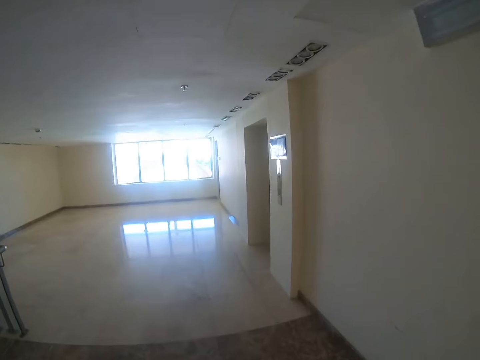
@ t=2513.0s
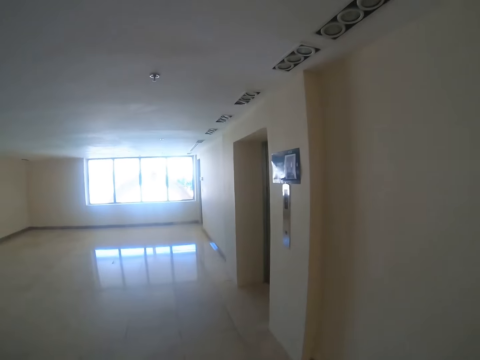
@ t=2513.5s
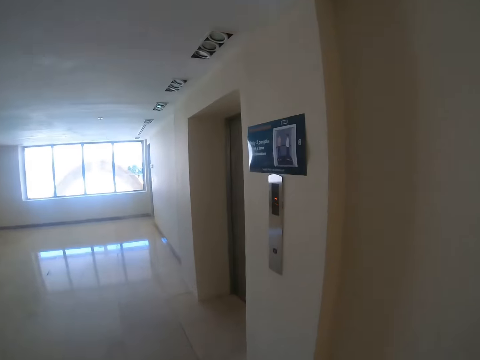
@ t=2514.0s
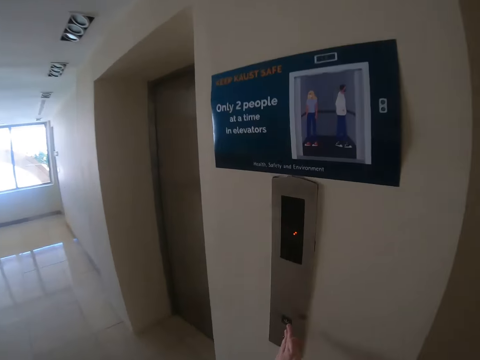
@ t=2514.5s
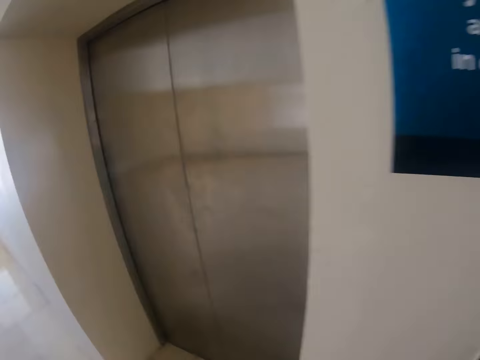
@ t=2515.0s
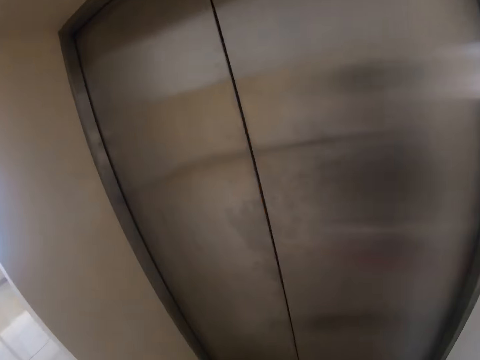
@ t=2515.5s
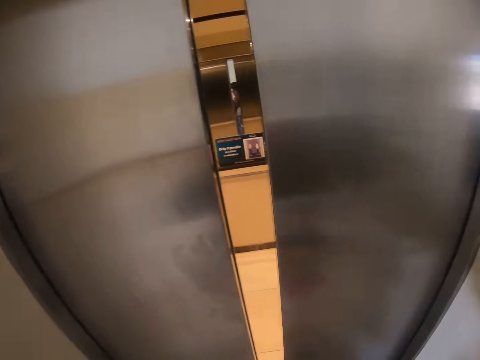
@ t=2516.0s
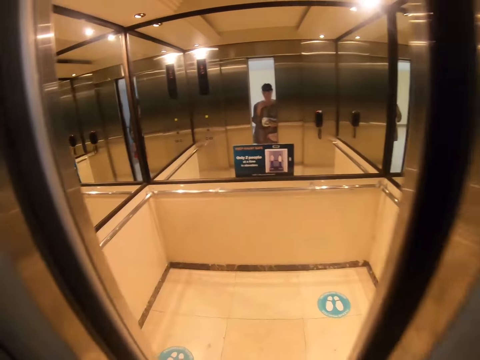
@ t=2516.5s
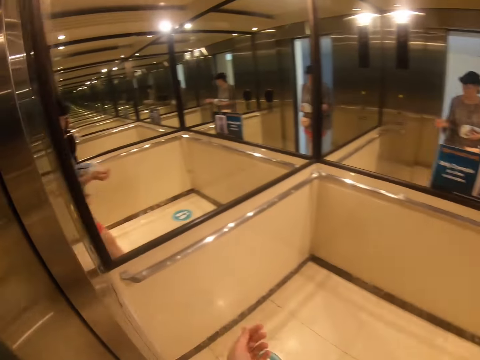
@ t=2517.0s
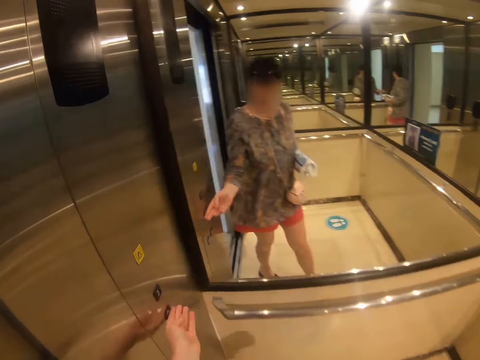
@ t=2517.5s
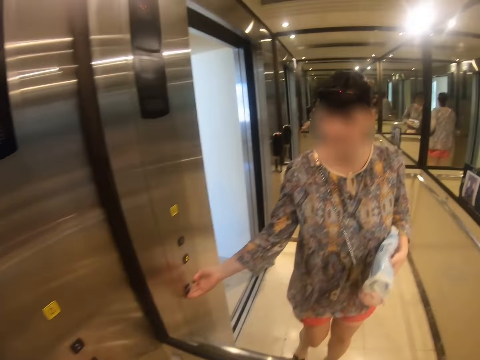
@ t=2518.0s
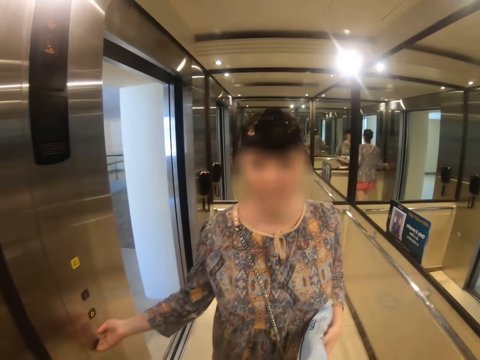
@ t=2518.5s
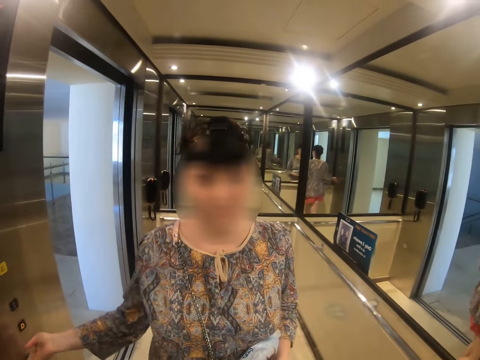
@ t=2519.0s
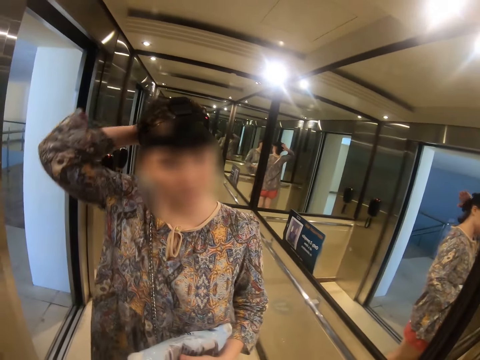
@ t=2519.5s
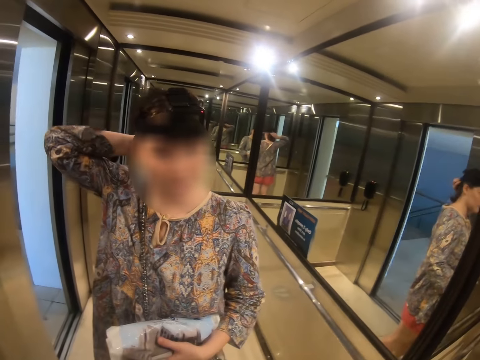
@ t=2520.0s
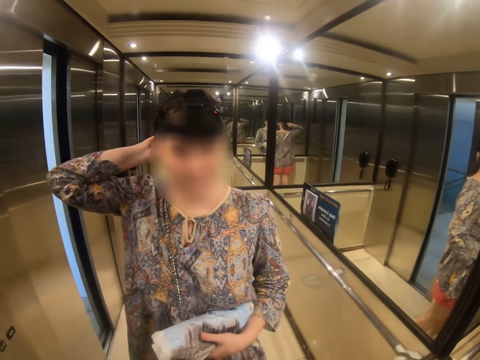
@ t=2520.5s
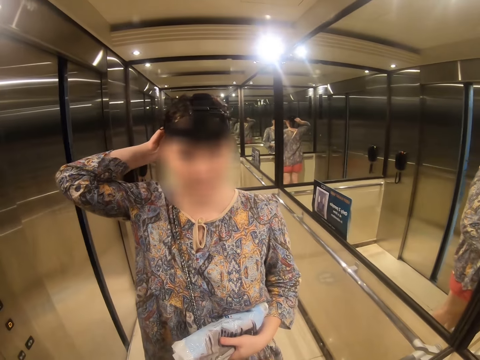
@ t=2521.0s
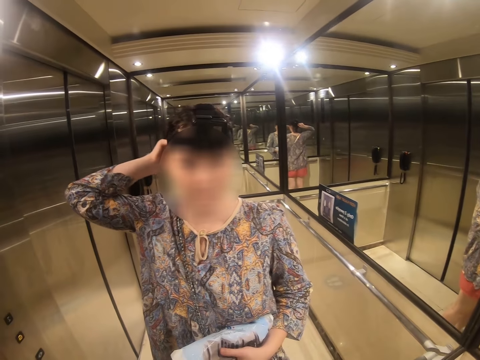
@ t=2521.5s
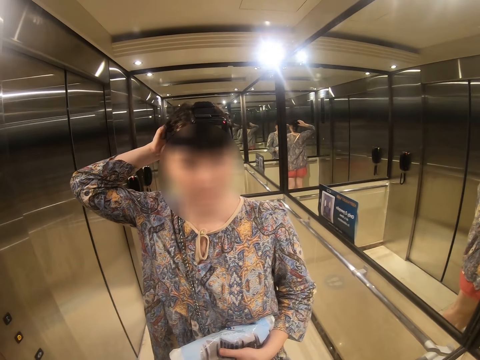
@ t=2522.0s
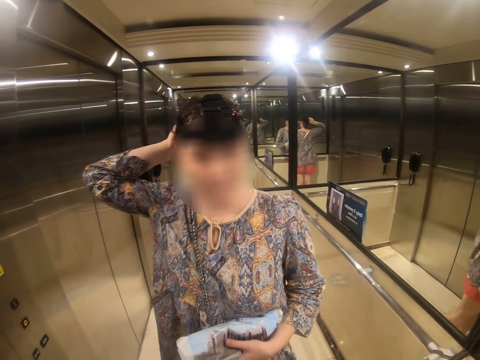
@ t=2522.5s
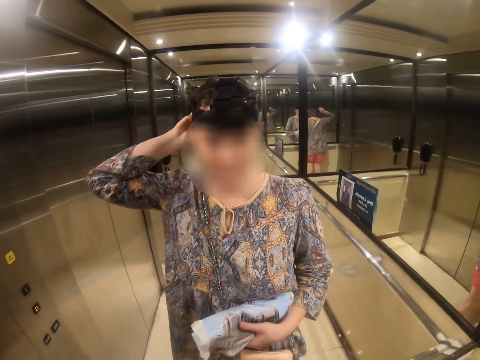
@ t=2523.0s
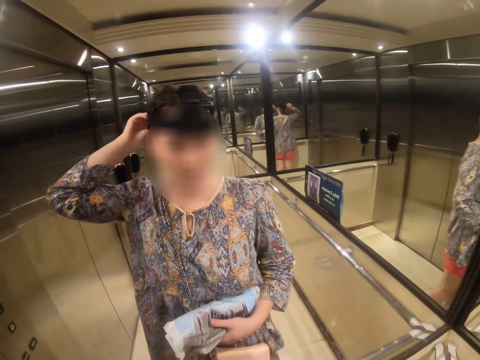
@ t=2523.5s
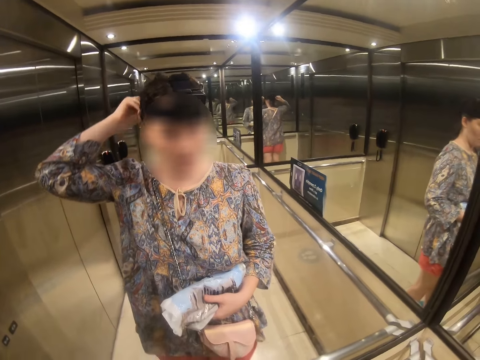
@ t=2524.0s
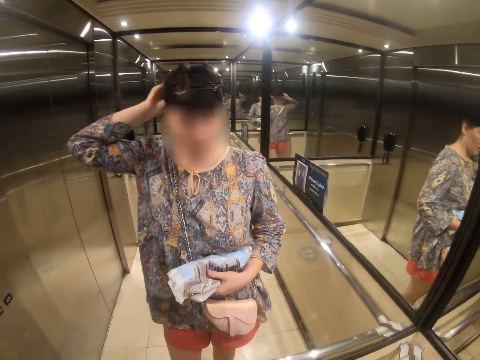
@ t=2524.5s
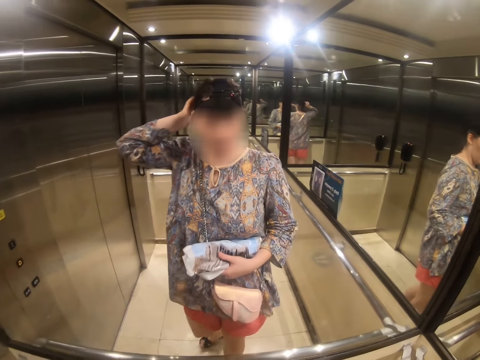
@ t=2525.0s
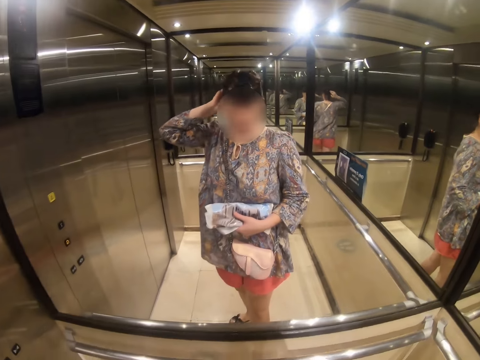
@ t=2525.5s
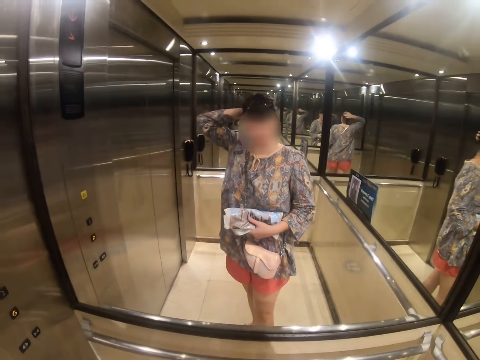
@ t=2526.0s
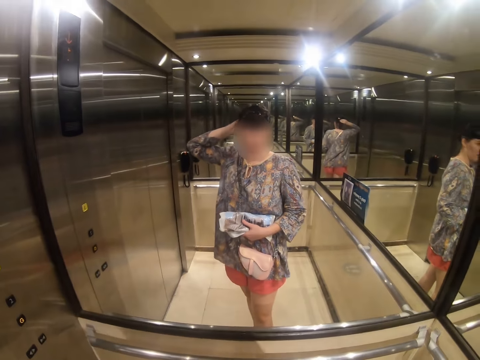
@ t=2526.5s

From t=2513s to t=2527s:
The camera wearer presses the button on the wall. She enters the elevator. She closes the elevator. She clicks to the elevator. She touches her head.

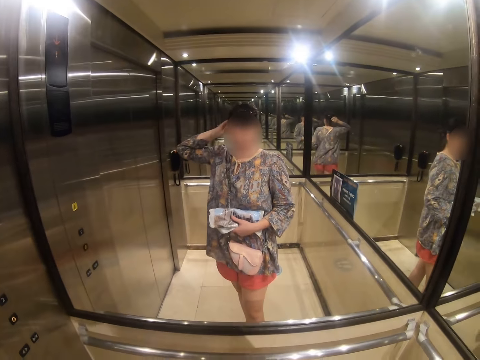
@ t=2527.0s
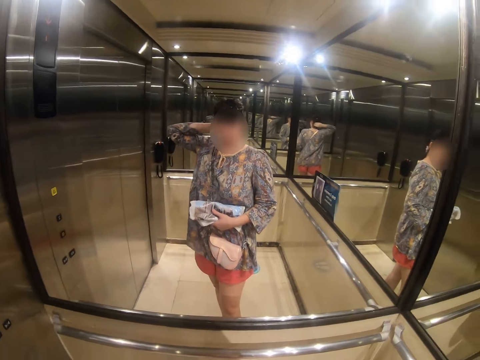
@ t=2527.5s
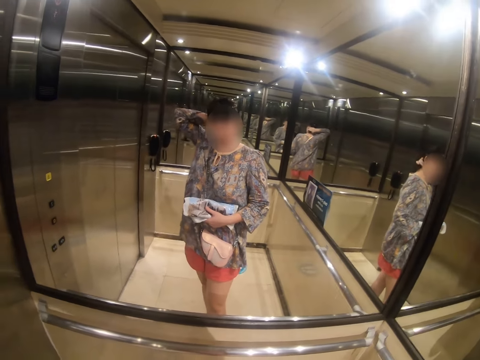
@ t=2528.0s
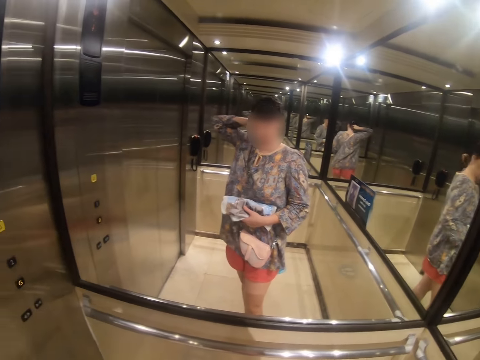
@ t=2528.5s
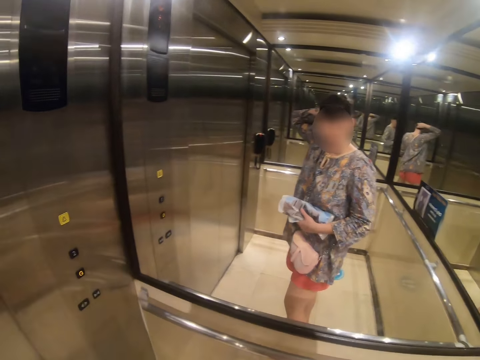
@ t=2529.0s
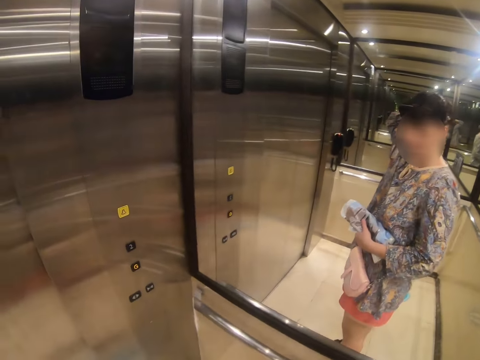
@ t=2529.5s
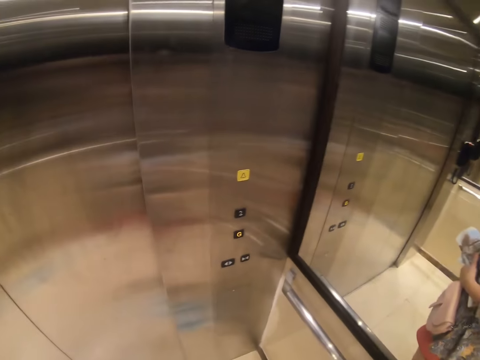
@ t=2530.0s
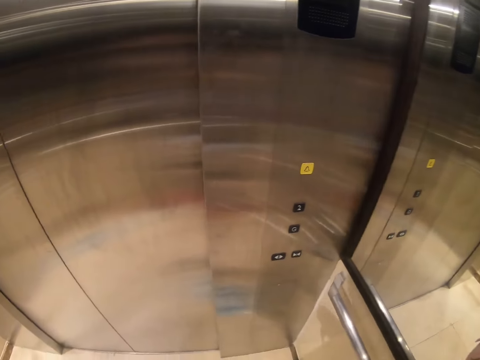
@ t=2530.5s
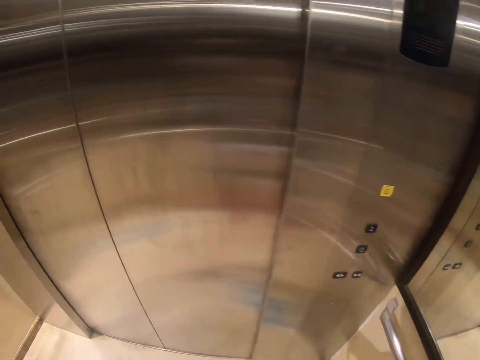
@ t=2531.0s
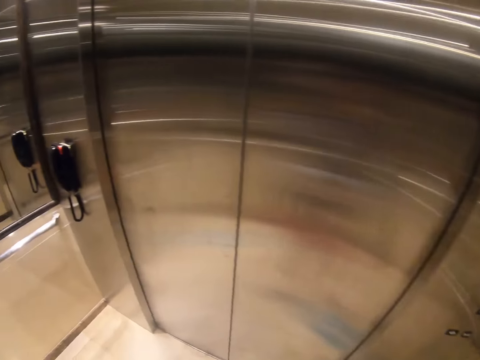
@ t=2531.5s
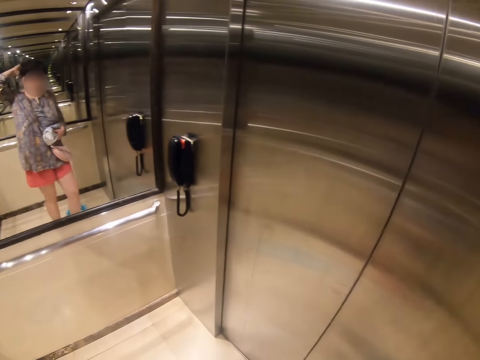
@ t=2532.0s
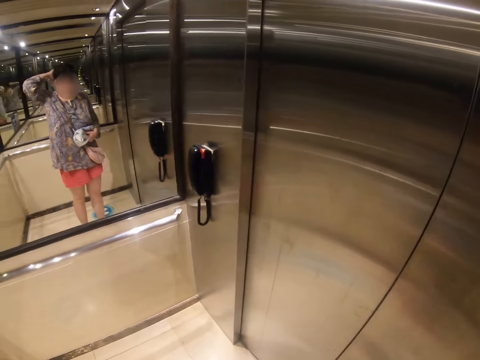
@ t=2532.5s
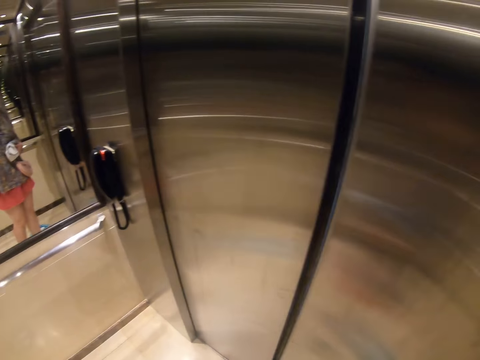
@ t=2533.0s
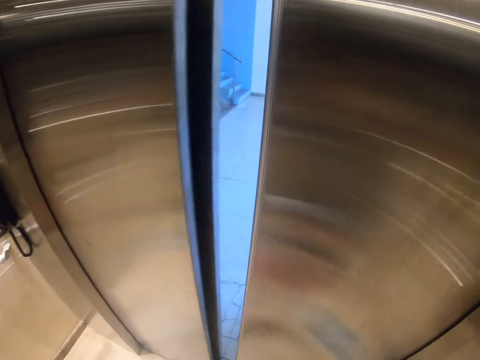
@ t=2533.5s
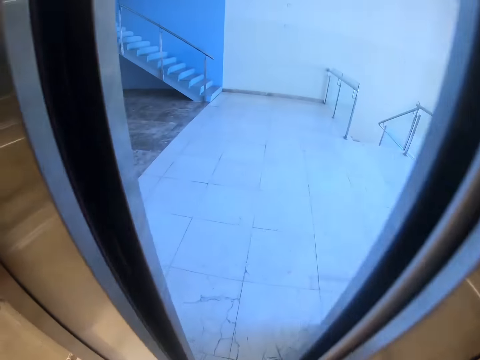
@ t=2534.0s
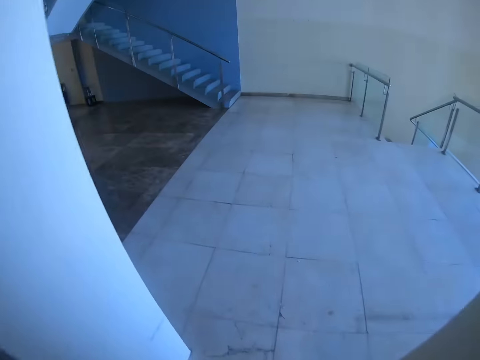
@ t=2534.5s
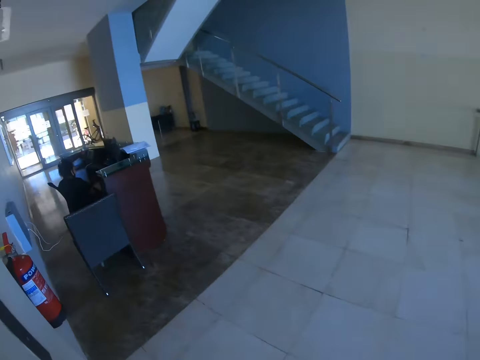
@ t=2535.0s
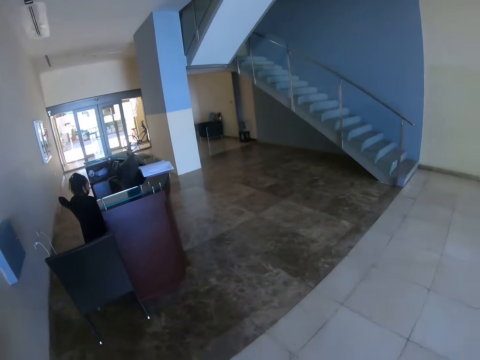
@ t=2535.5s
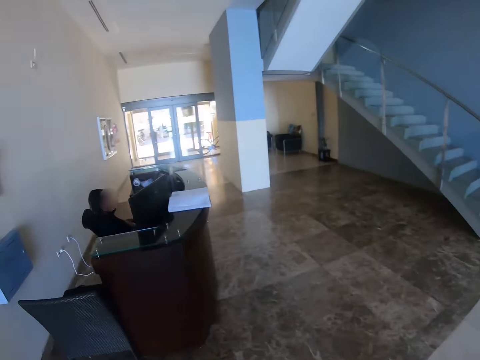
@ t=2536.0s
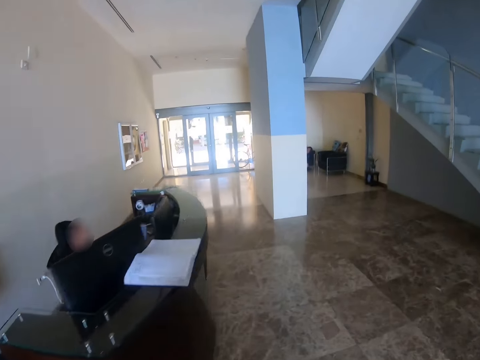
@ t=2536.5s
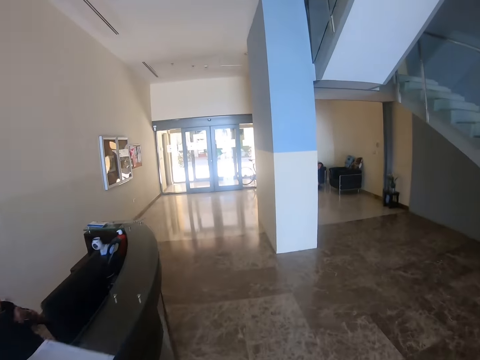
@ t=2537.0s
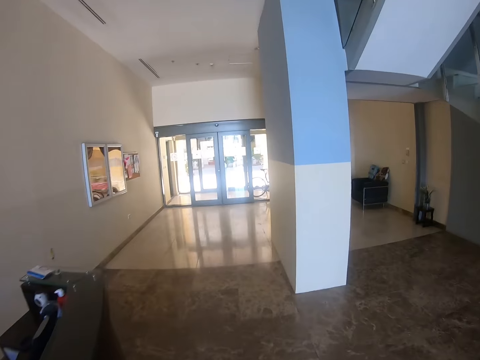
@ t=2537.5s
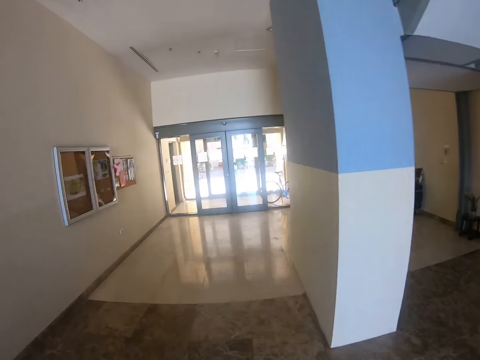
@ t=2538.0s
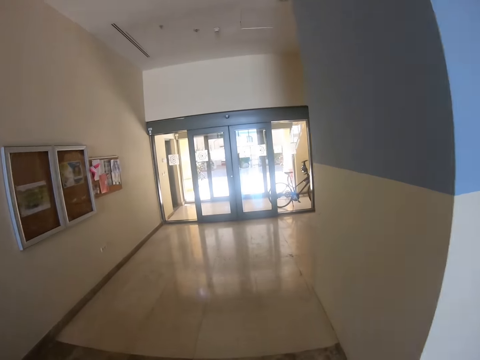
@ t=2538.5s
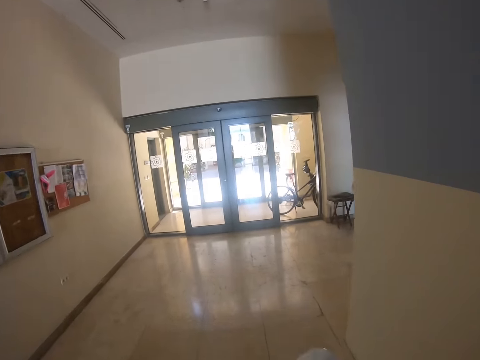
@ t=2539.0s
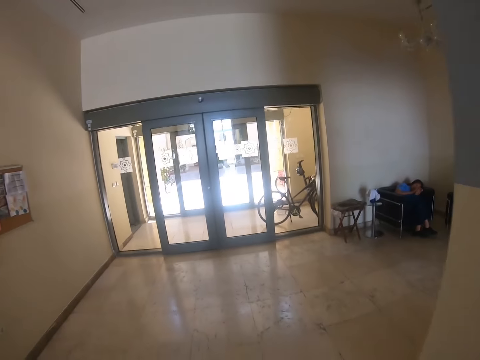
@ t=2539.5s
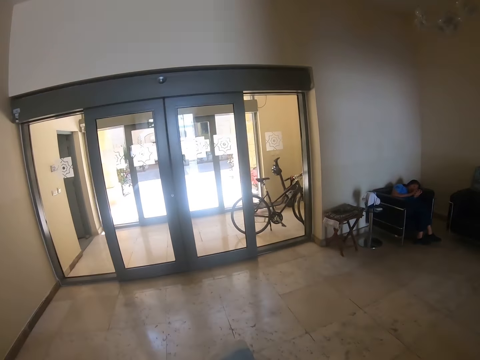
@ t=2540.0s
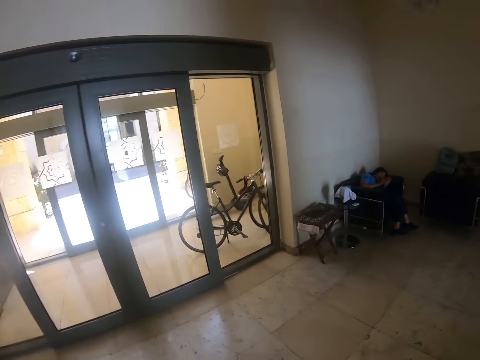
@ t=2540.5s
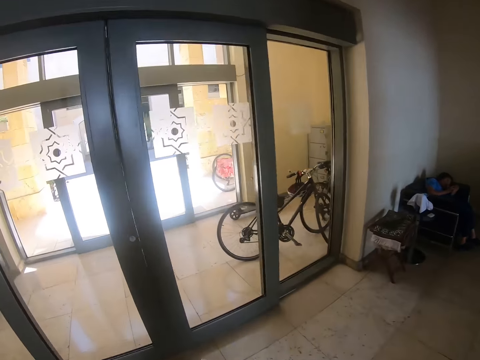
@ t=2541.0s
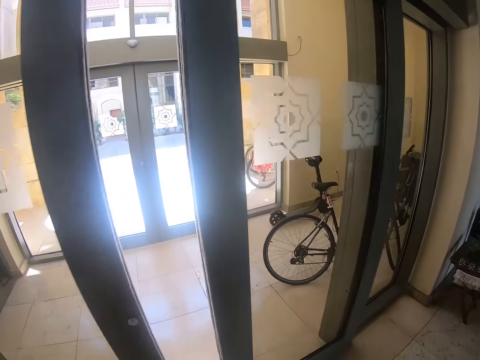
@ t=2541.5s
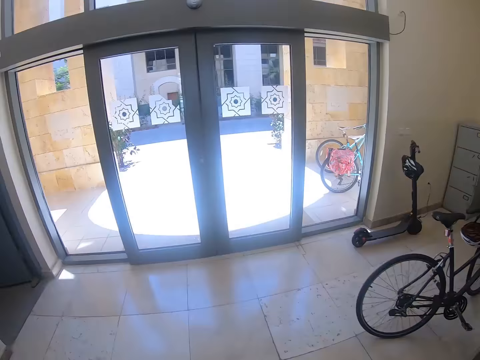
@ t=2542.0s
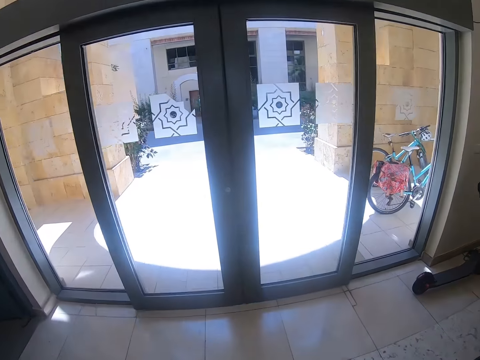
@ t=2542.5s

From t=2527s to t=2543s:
The camera wearer turns around. They look around the elevator. They walk on the veranda. They come out from the elevator. They walk around the apartment.
